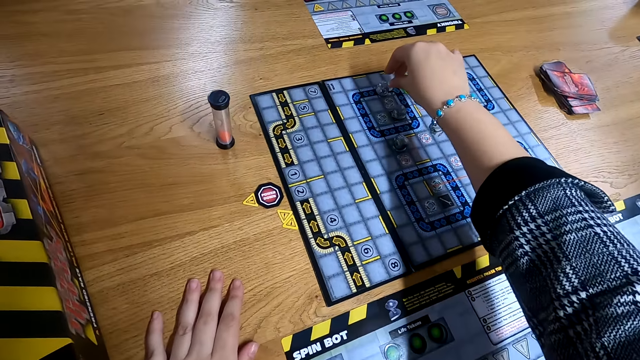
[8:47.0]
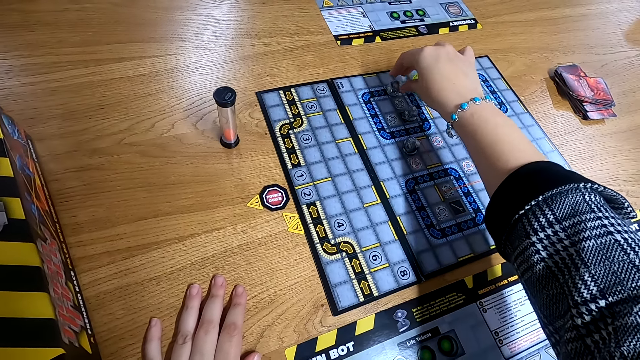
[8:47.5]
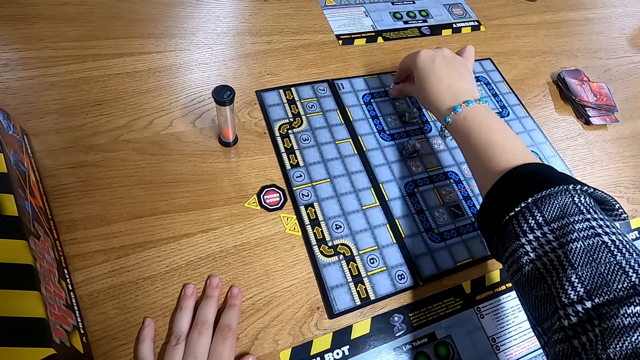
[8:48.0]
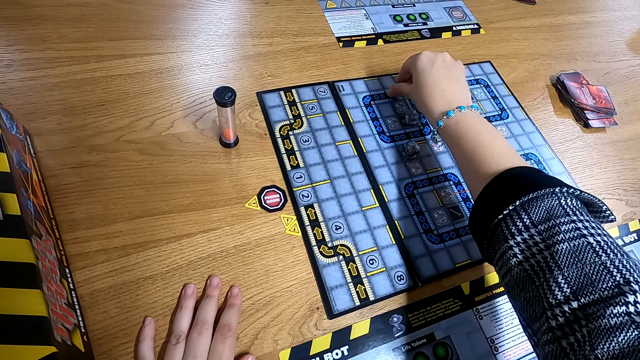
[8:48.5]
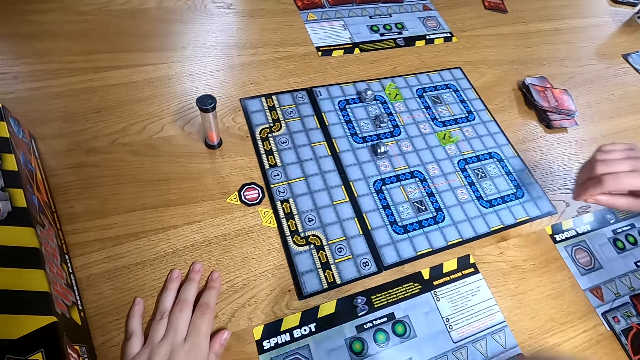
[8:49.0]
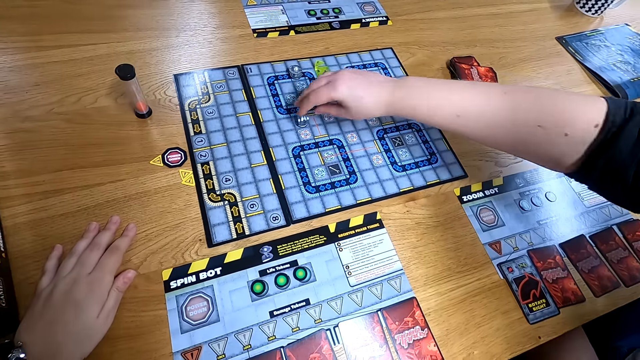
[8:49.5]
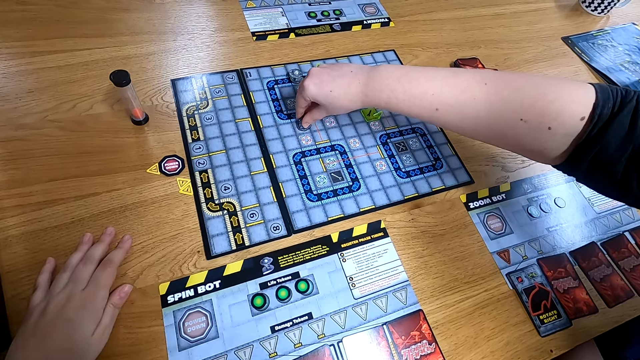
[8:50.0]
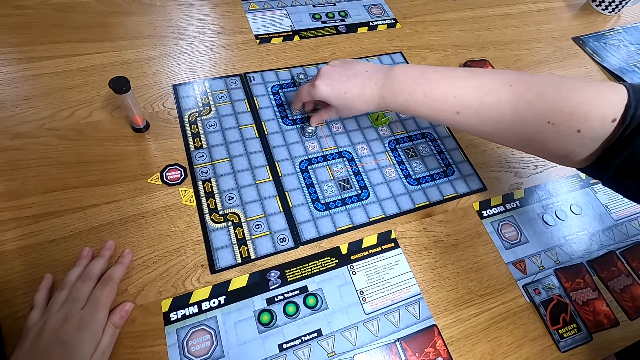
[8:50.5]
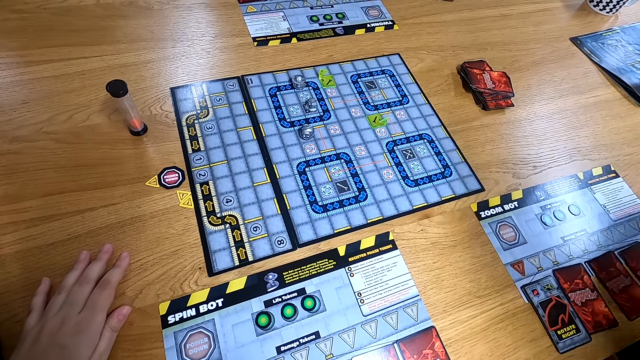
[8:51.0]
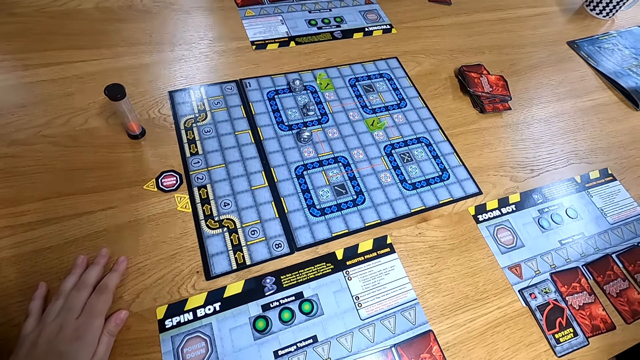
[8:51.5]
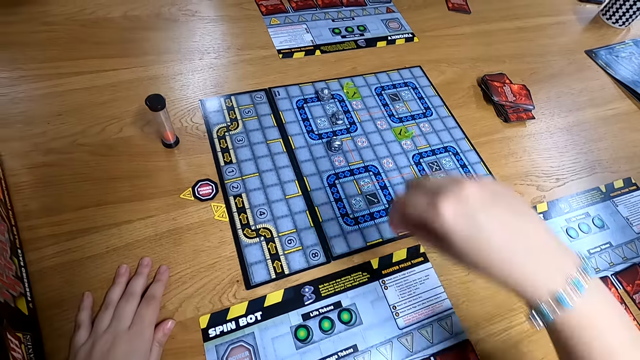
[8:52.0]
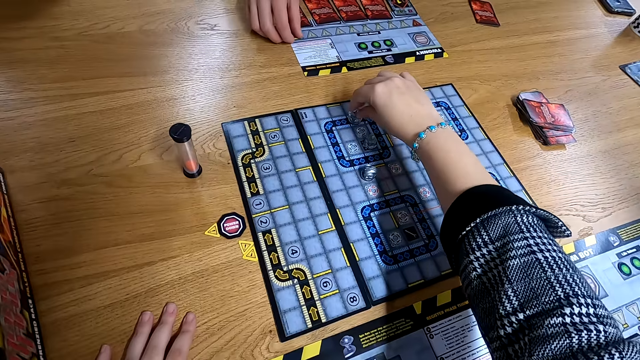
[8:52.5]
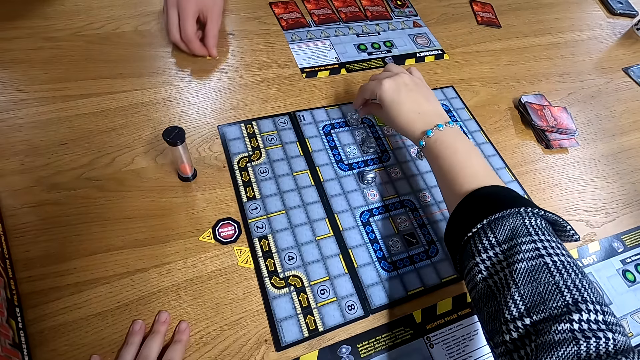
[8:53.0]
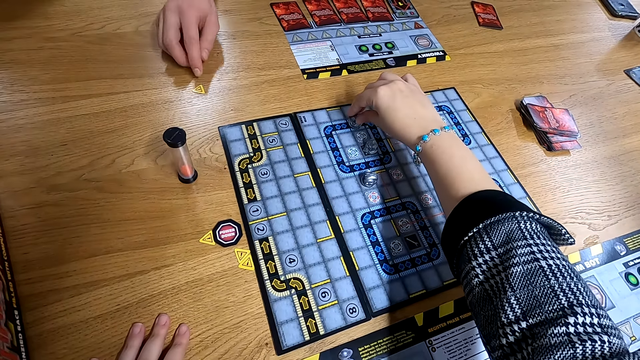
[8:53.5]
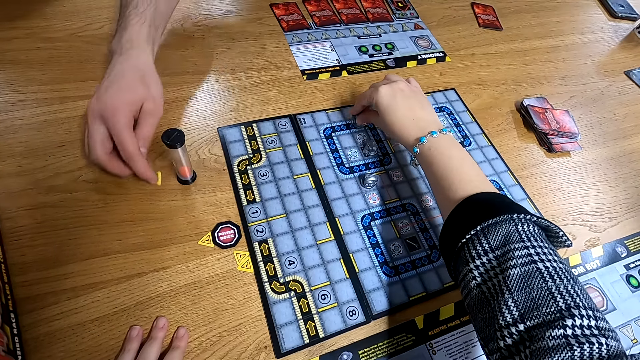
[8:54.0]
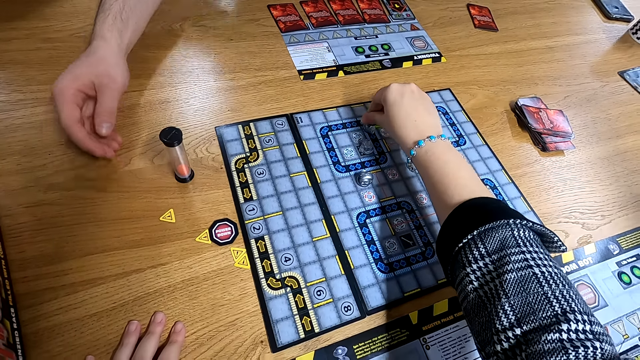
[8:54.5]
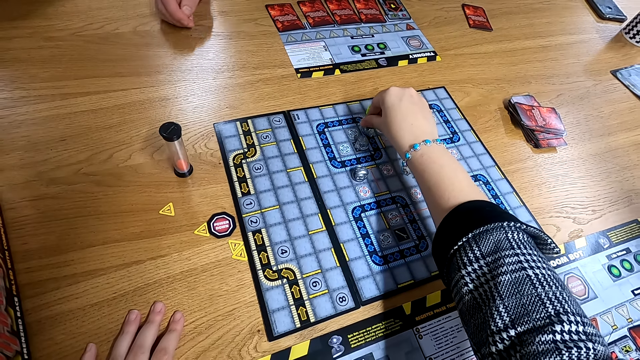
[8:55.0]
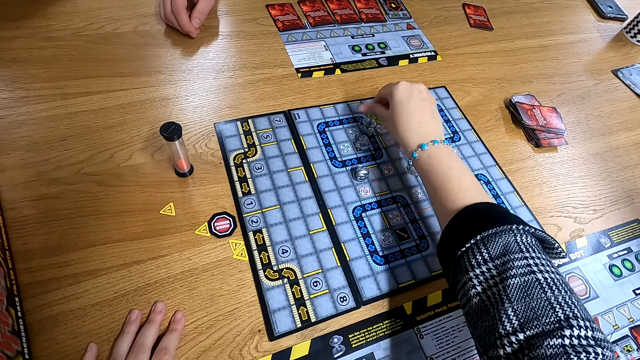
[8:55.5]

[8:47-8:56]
The camera wearer moves the robot figure on the RoboRally board with her right hand. She turns a chess on the board. The woman moves the robot figure on the RoboRally board with her right hand. A person turns a chess on the board. The camera wearer moves the robot figure on the RoboRally board with her right hand. The man moves a damage token from the player mat to the table with his right hand. The camera wearer turns the chess on the board.

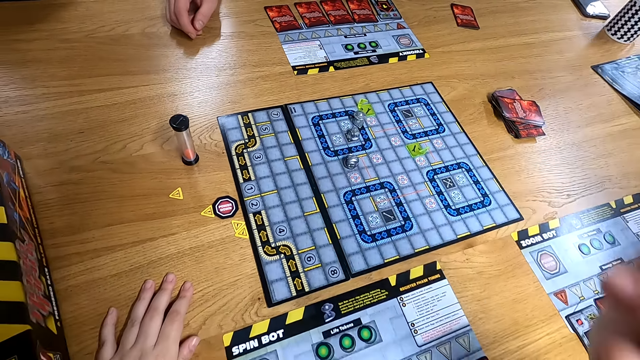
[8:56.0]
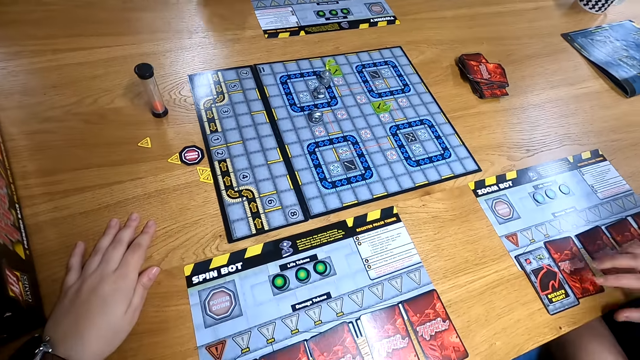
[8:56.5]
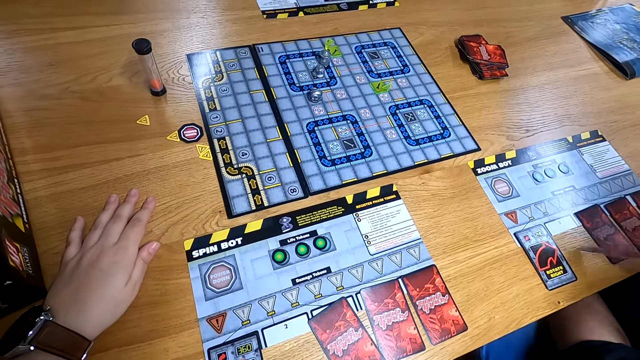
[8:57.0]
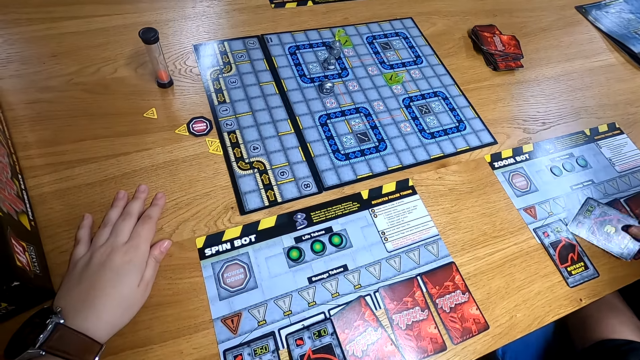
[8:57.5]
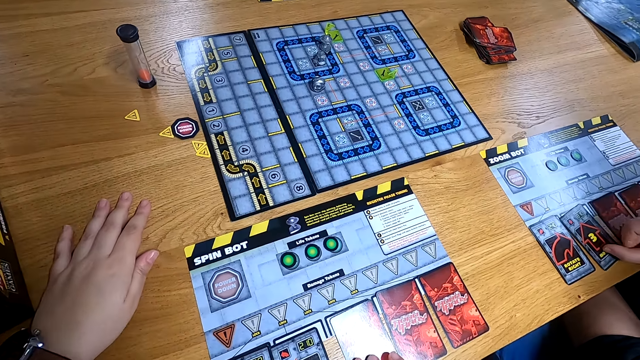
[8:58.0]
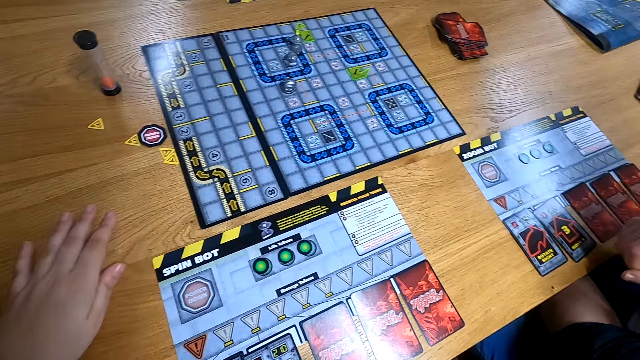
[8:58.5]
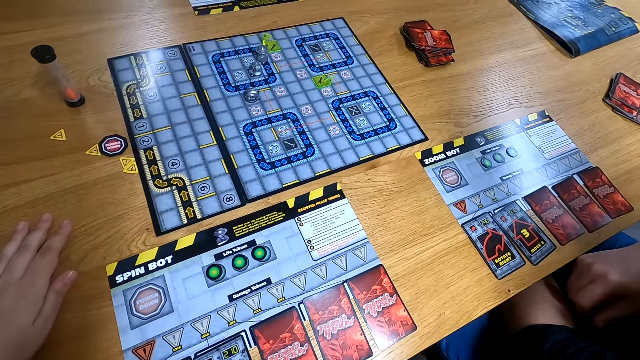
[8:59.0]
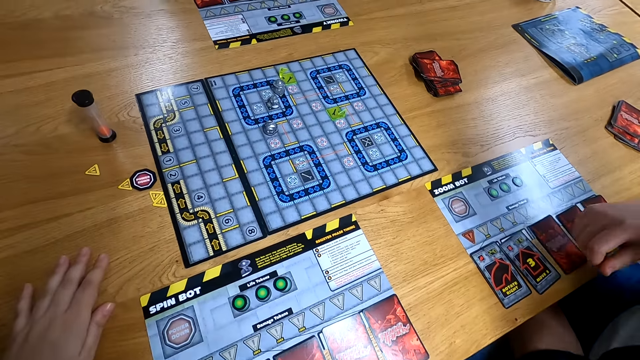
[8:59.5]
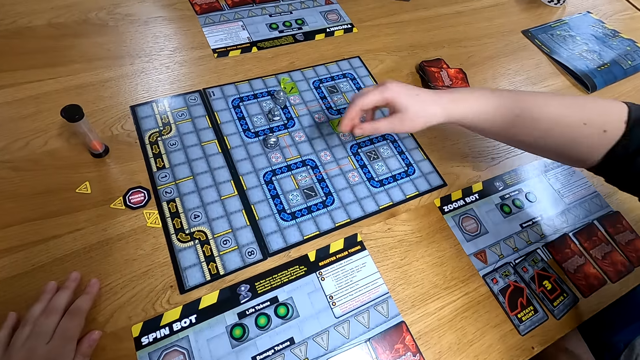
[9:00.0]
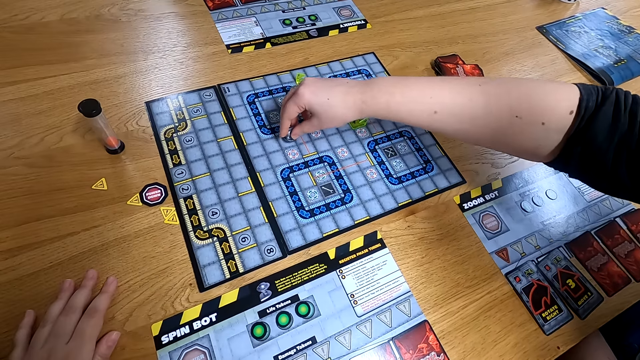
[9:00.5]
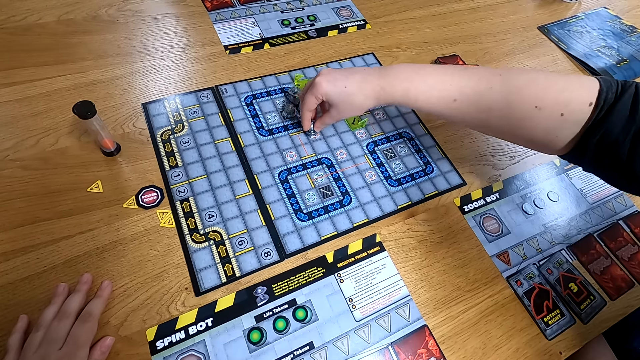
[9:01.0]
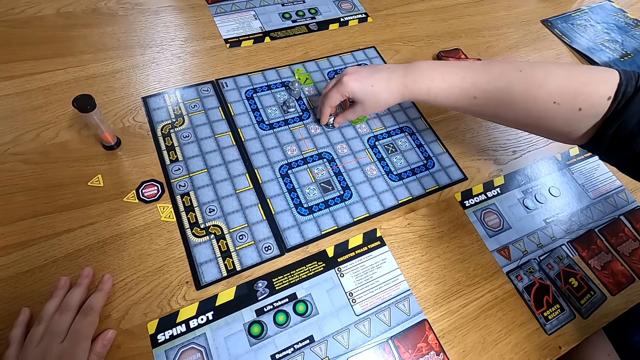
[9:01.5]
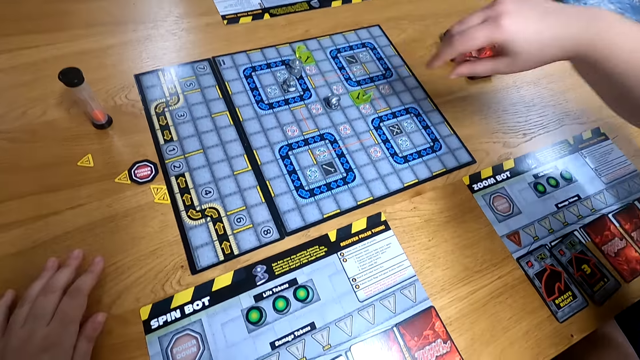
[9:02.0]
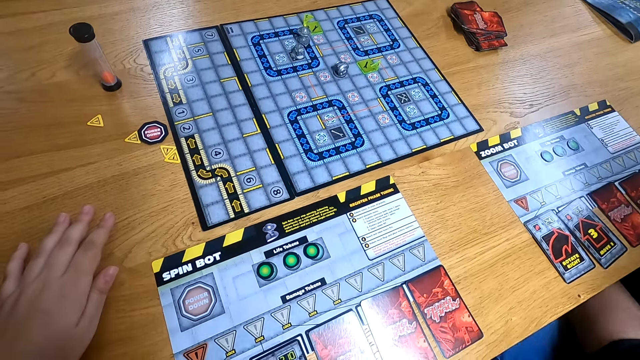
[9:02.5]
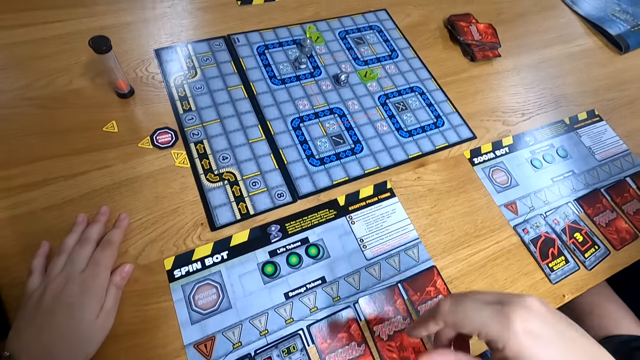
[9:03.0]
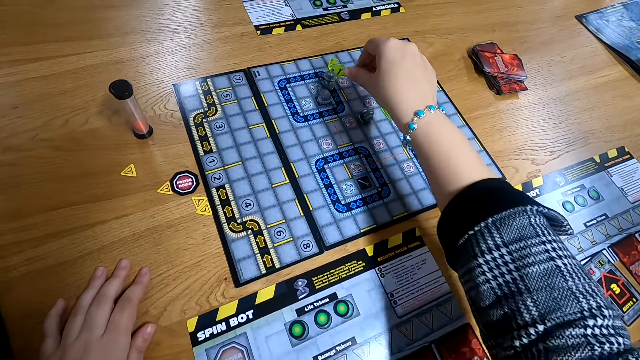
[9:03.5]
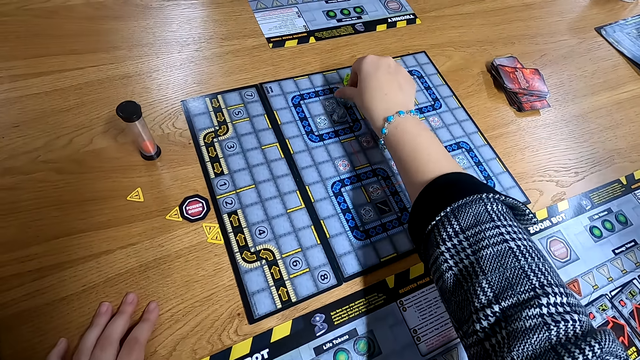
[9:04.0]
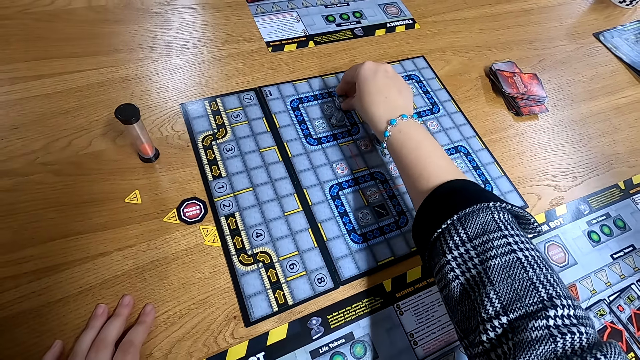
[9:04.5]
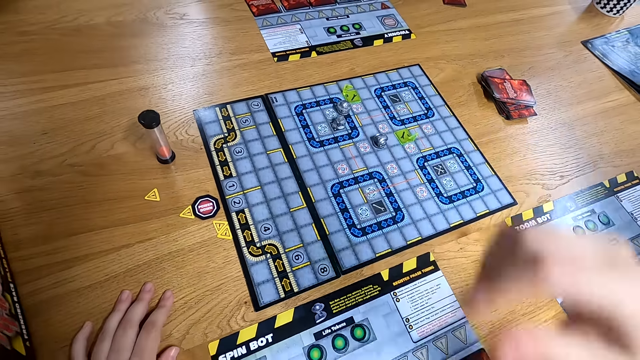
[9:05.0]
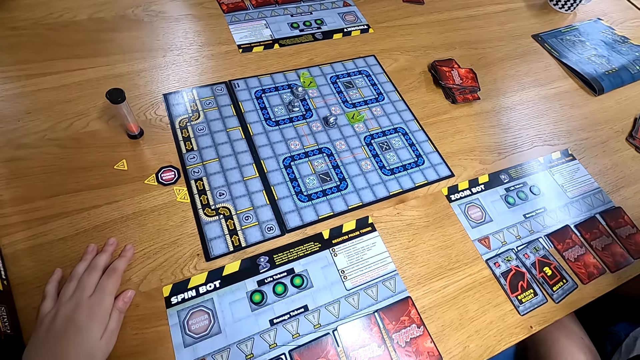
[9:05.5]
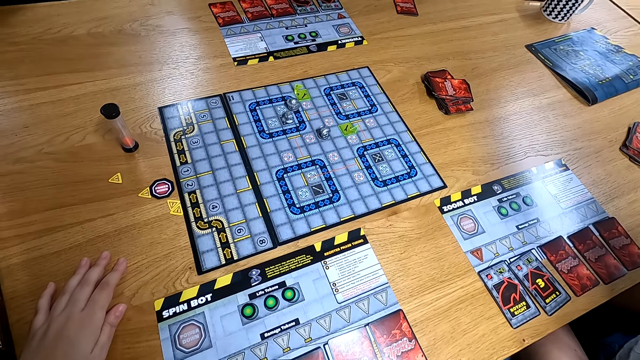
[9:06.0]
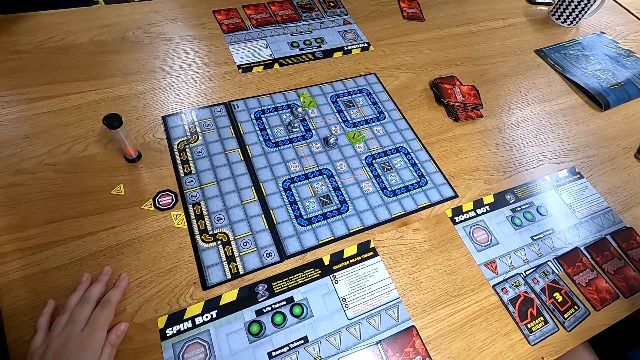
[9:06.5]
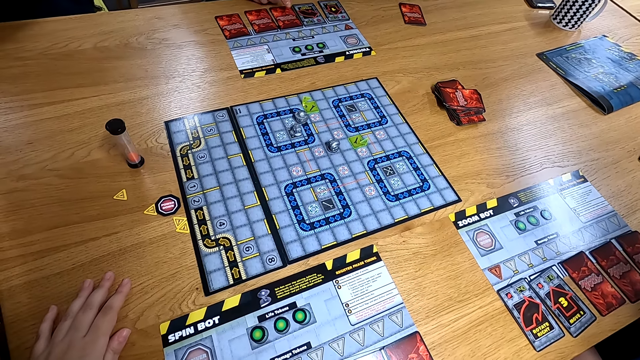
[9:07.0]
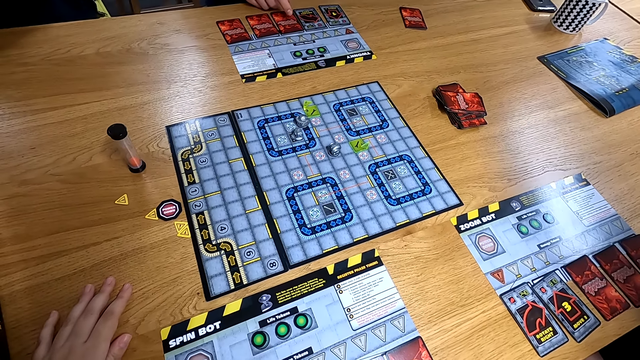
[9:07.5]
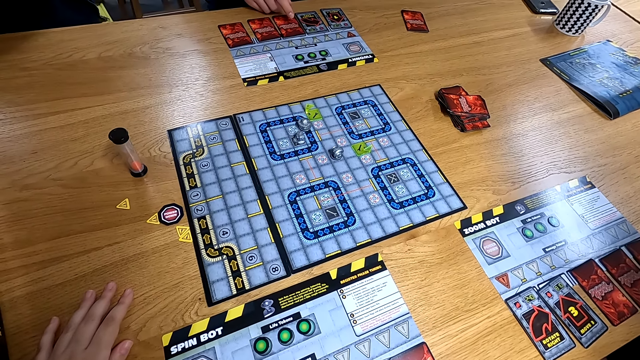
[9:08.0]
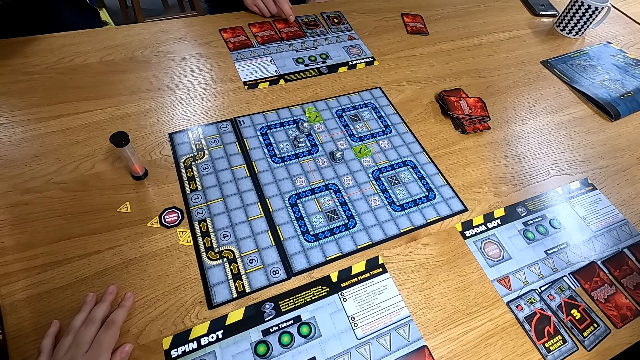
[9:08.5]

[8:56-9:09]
The woman flips the programming card on the player mat with her left hand. The camera wearer flips the programming card on the player mat with her right hand. She adjusts the programming card on the player mat with her right hand. The woman moves the robot figure on the RoboRally board with her right hand. The woman turns a chess on the board. The camera wearer moves the robot figure on the RoboRally board with her right hand. She turns the chess on the board.
